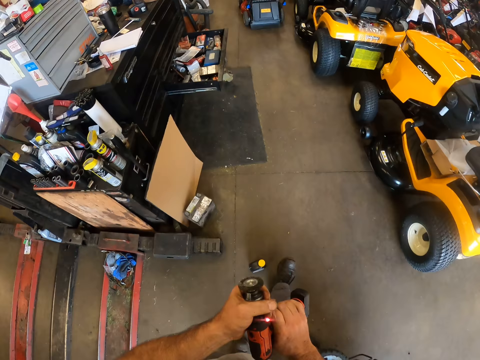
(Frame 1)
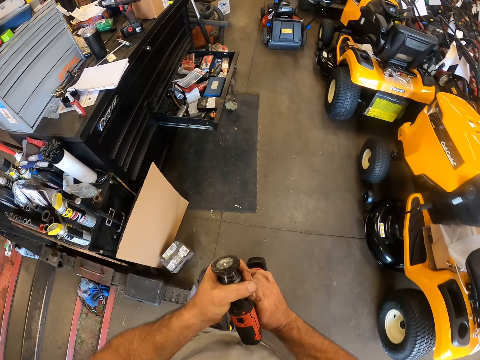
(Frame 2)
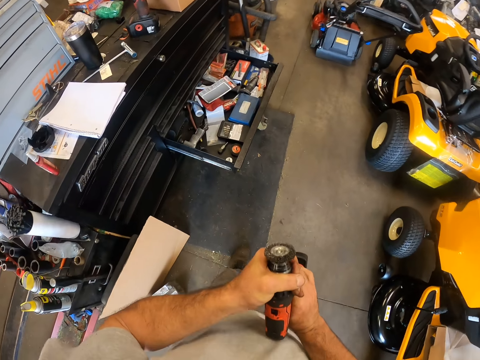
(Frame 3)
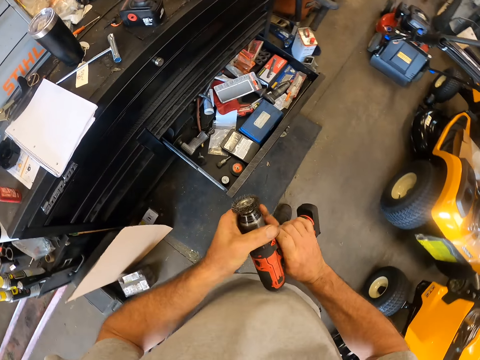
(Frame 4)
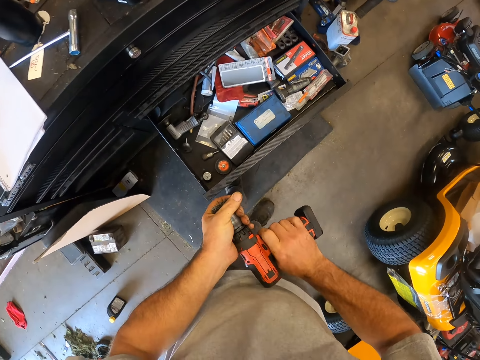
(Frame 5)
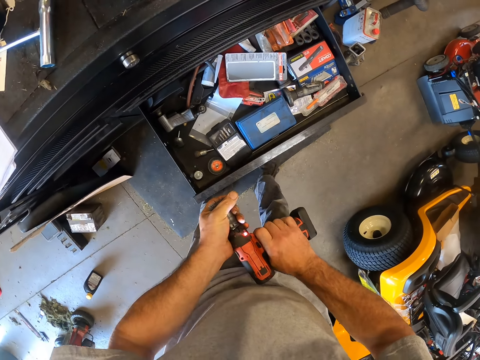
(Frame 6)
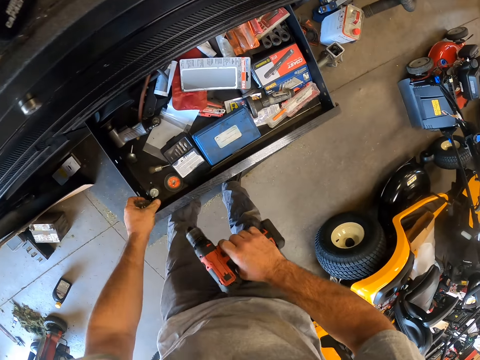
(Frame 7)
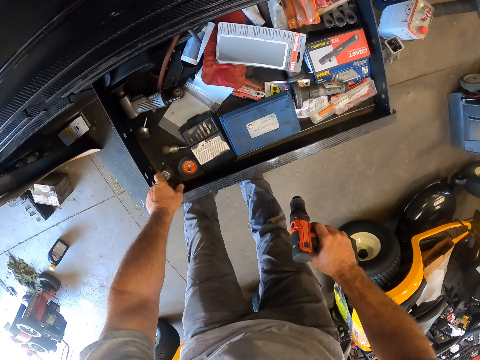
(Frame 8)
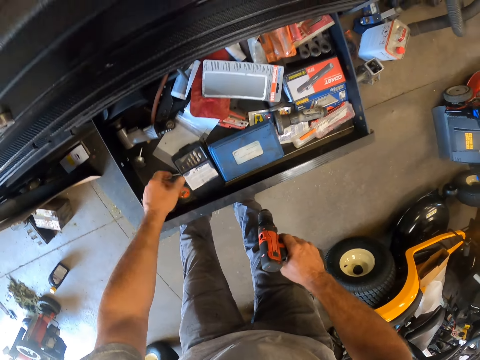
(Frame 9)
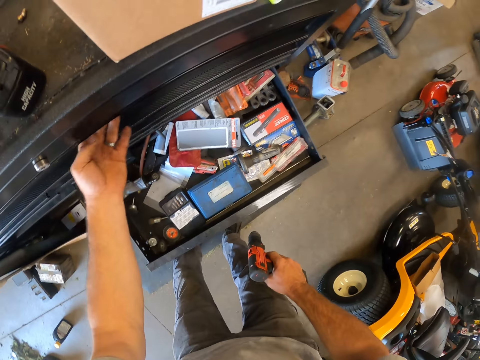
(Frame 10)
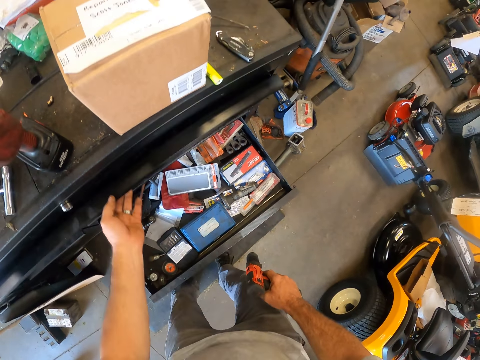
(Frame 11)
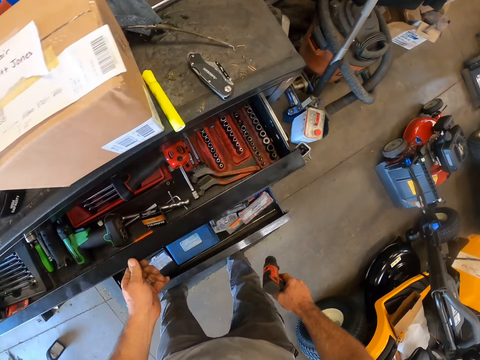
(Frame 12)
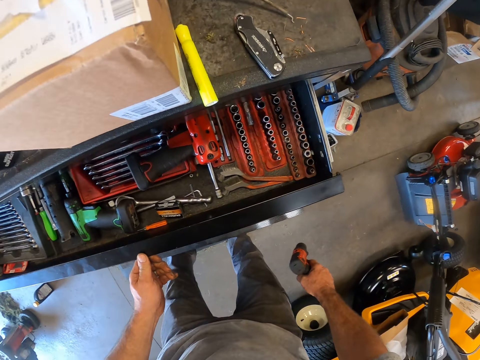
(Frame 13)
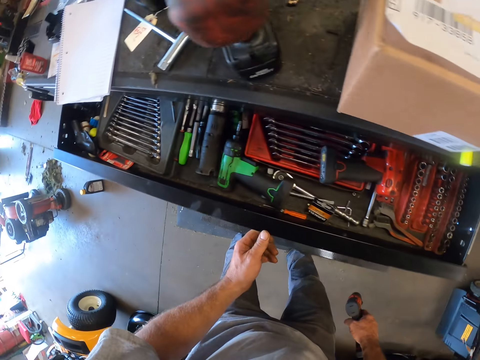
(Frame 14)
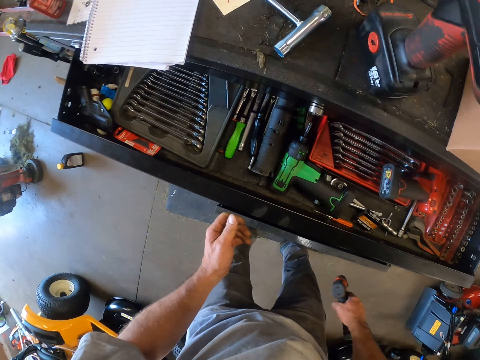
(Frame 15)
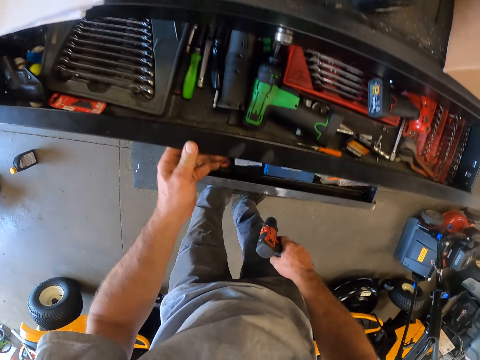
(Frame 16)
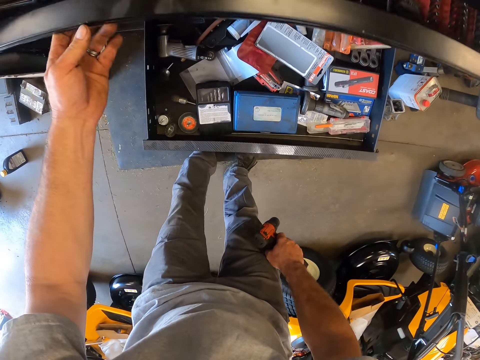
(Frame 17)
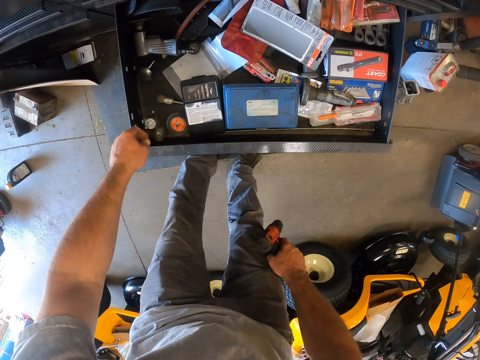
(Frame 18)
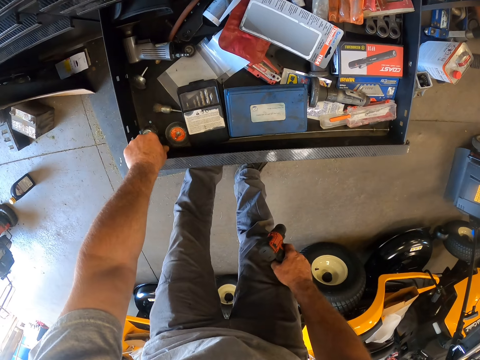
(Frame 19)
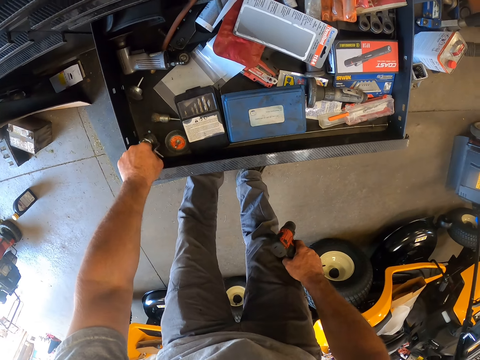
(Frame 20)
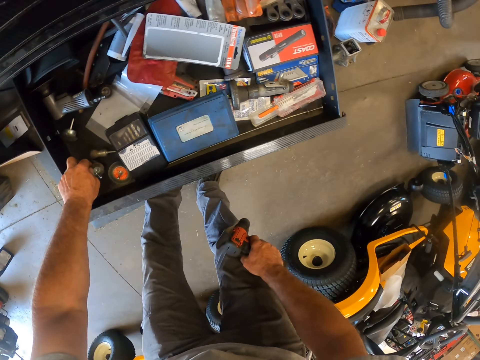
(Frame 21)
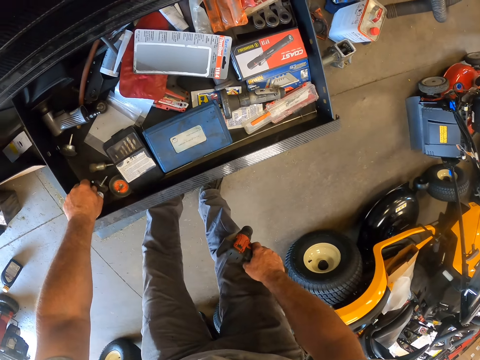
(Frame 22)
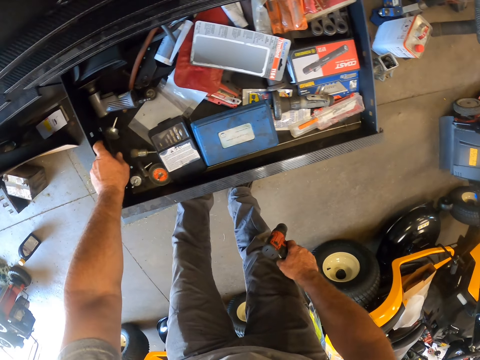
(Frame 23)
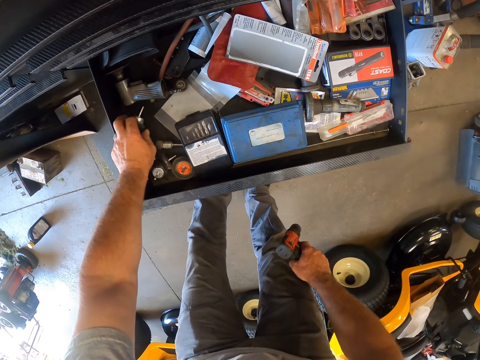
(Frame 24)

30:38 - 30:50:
The camera wearer walks across the workshop to the drawer. They remove the chuck from the wrench. They drop the chuck in a lower drawer. They open an upper drawer. They close the upper drawer. They adjust items in the lower drawer. They pick up something from the shelf.

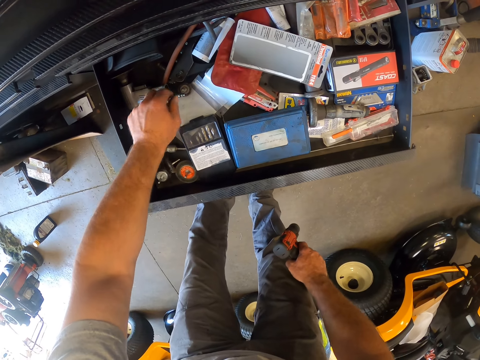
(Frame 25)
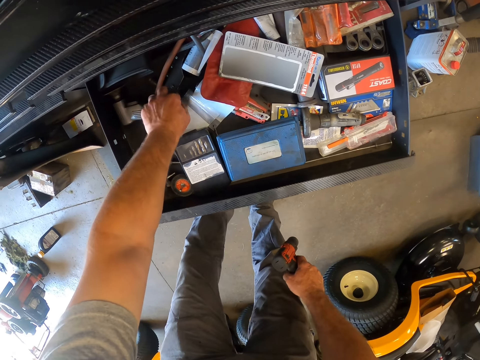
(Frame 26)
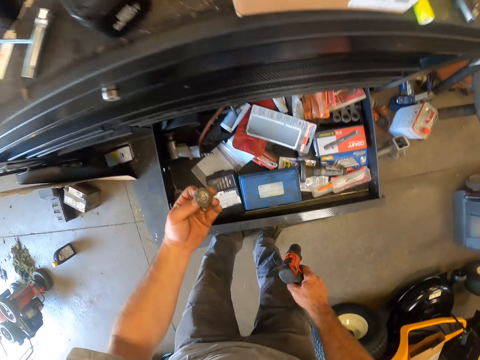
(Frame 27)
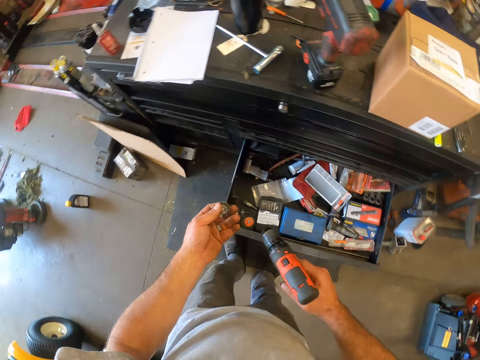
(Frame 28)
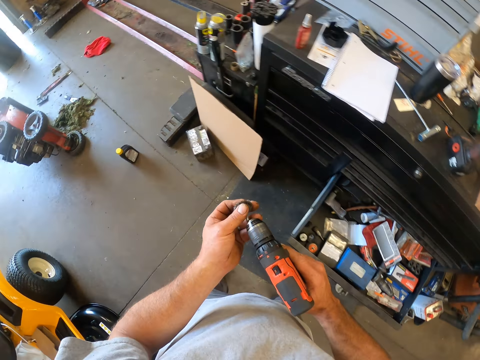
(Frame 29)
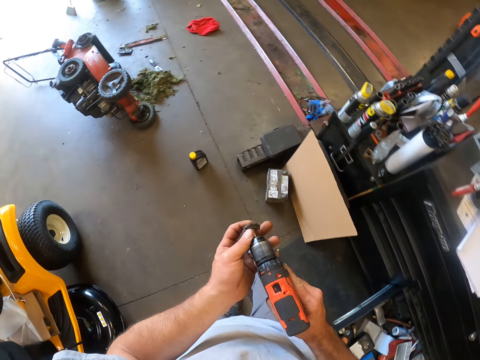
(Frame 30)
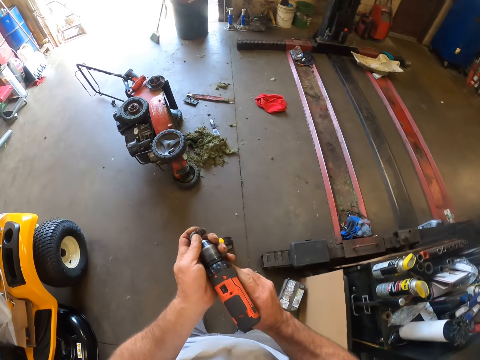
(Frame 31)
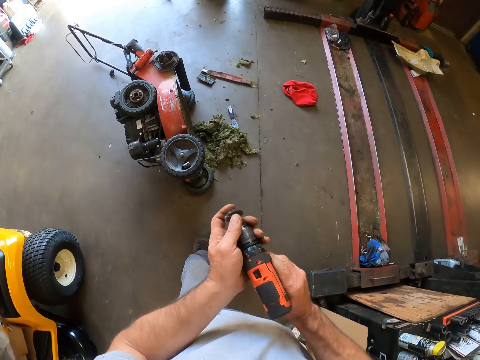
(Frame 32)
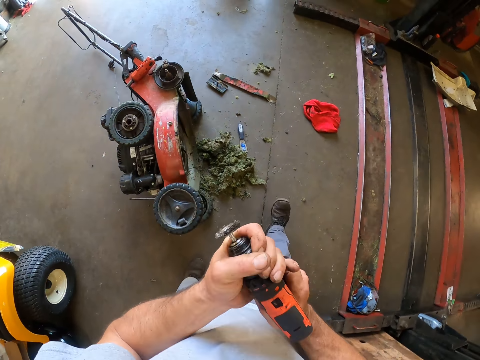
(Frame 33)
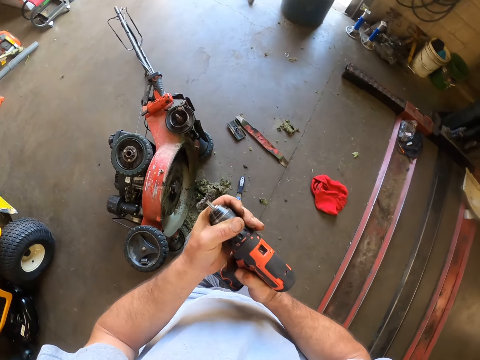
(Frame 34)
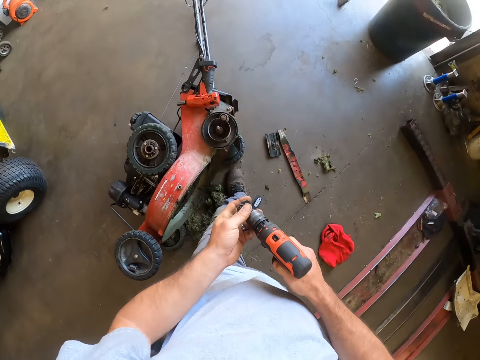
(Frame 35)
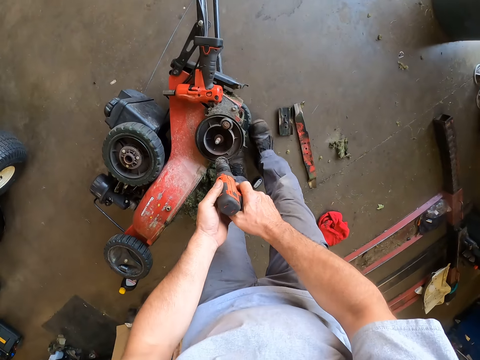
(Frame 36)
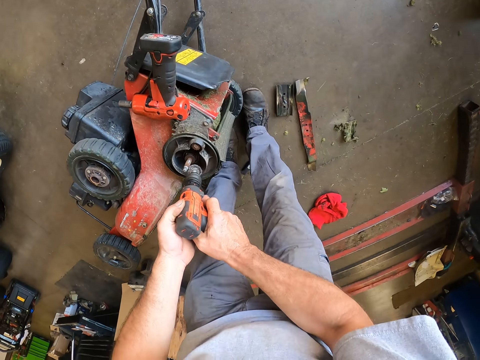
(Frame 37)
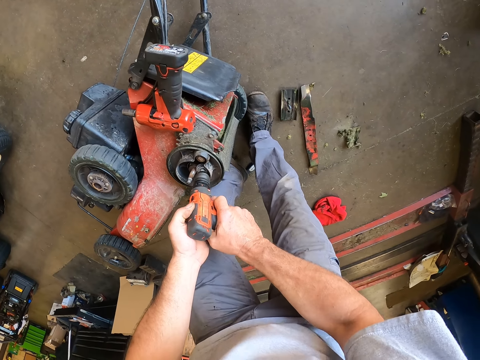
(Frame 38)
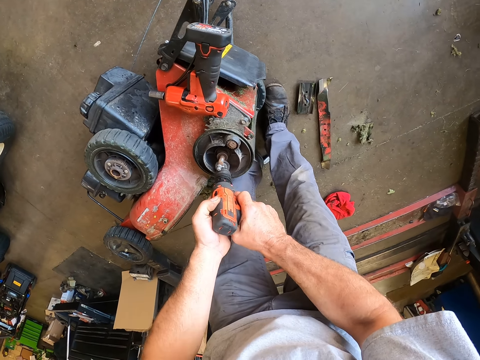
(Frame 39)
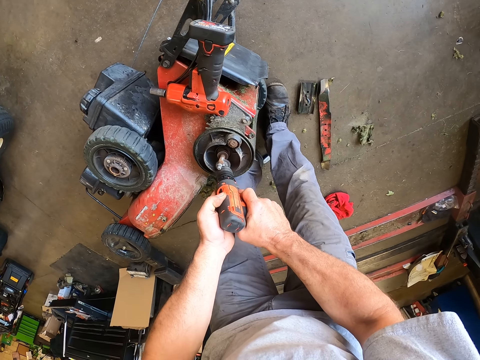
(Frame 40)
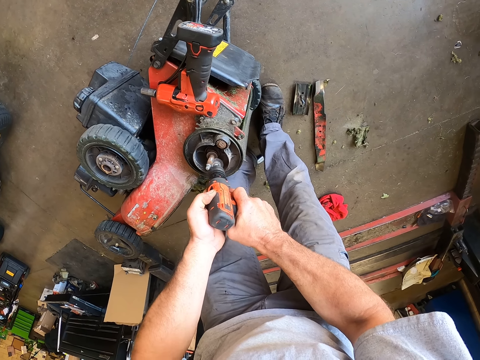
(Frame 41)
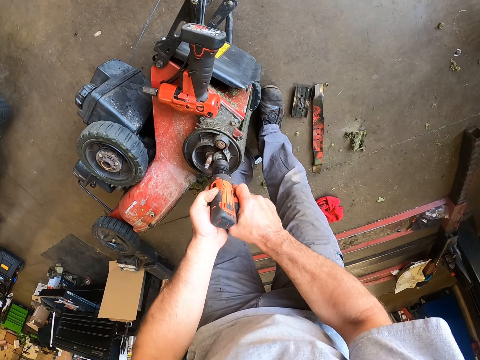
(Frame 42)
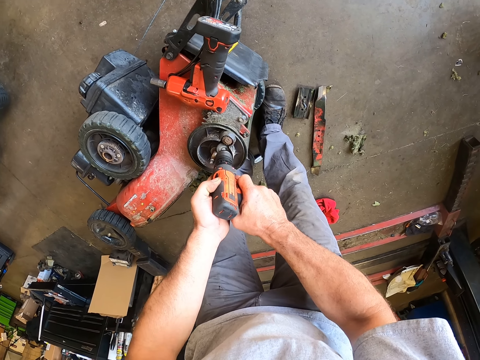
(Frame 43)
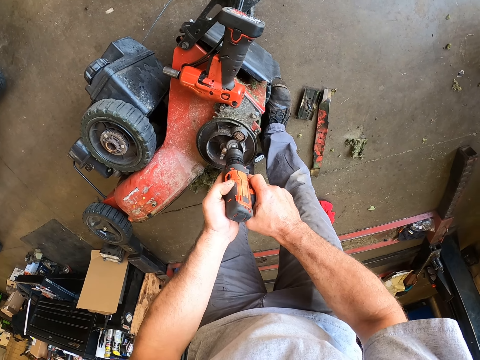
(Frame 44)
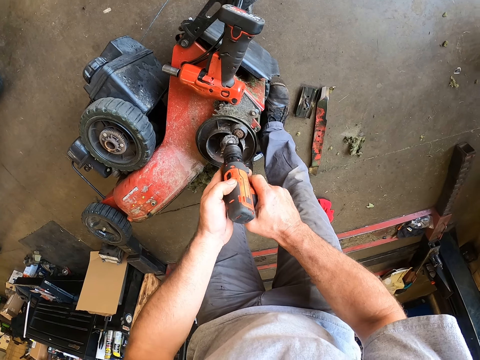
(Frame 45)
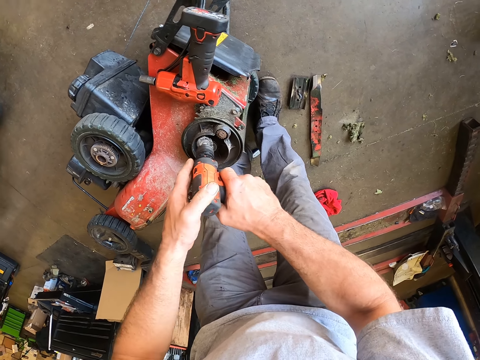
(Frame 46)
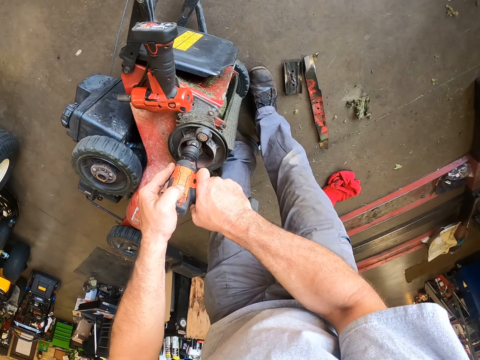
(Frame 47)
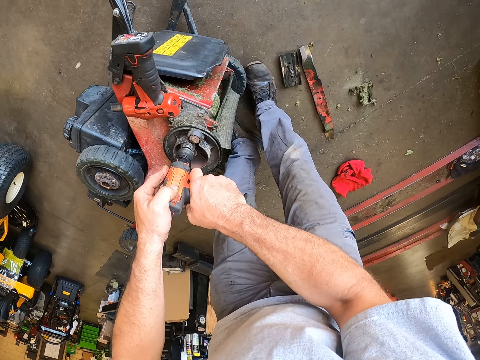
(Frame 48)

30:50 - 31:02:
The camera wearer picks up a chuck from the lower drawer. They fix the chuck to the wrench. They walk across the workshop. They use the wrench on the wheel of the machine.

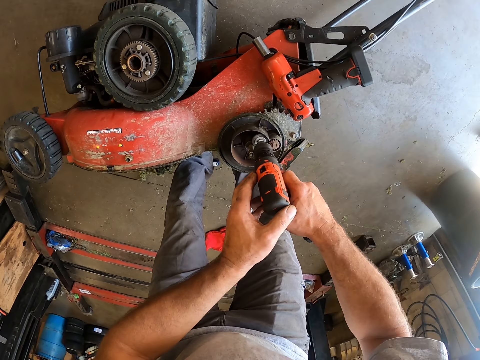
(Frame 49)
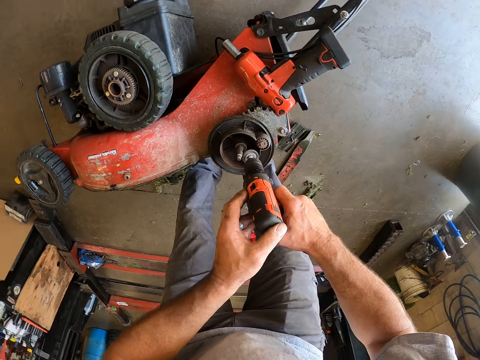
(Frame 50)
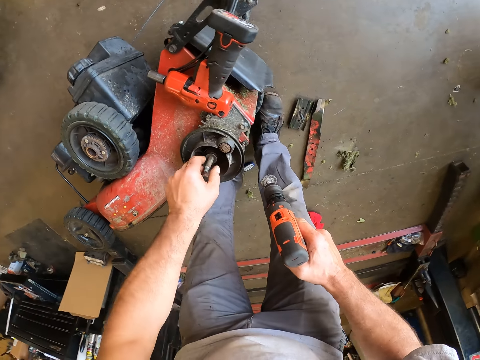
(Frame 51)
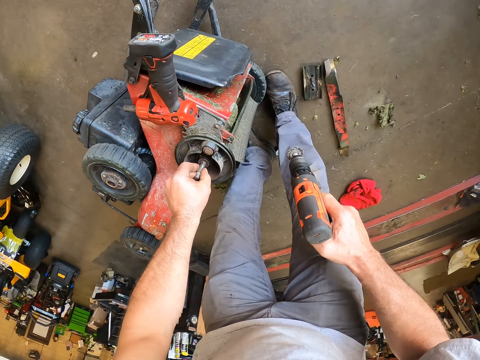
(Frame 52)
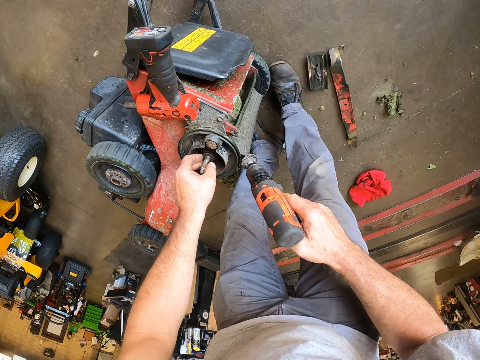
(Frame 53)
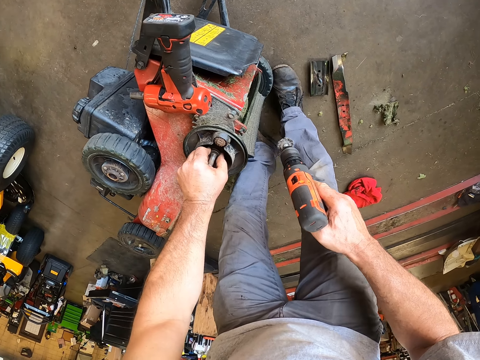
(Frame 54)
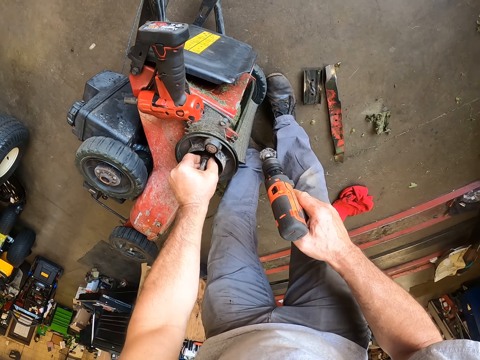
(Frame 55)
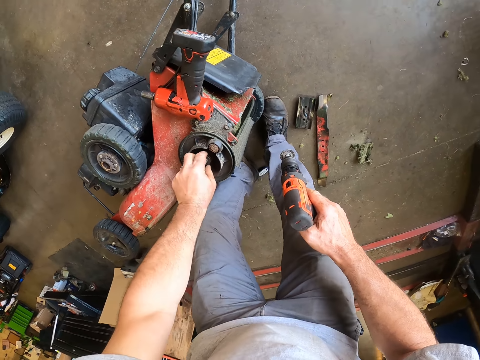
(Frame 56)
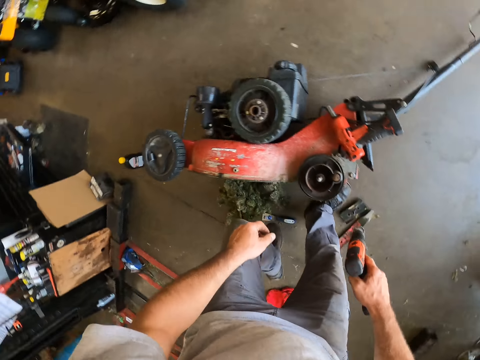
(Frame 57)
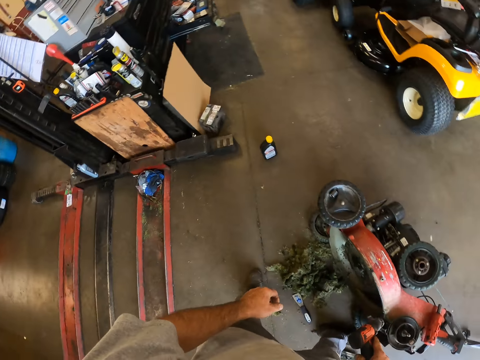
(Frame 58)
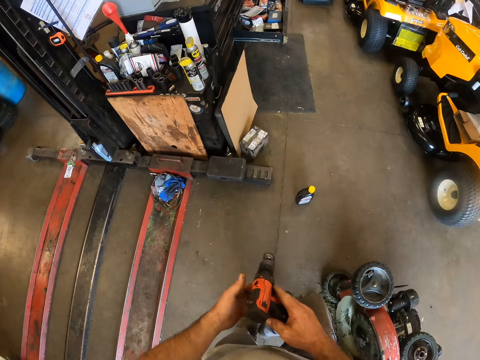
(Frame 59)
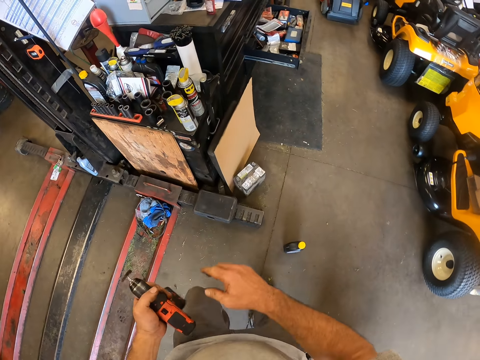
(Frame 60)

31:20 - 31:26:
The camera wearer holds the center hub of the wheel. They touch something. They walk across the workshop.
